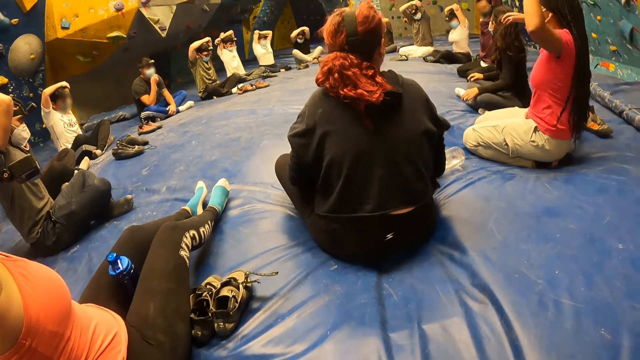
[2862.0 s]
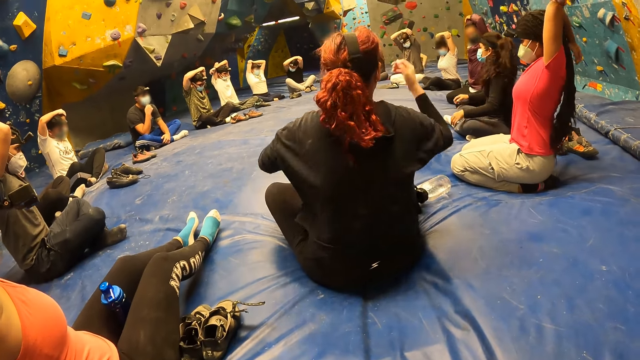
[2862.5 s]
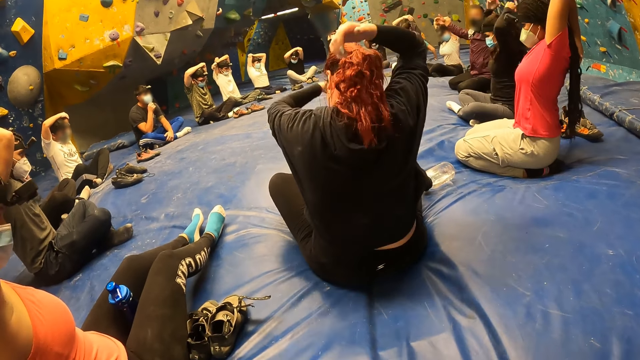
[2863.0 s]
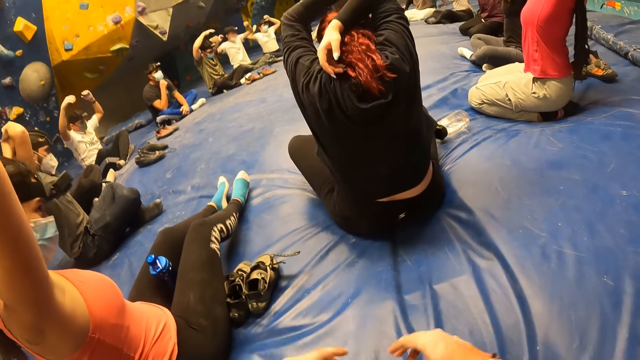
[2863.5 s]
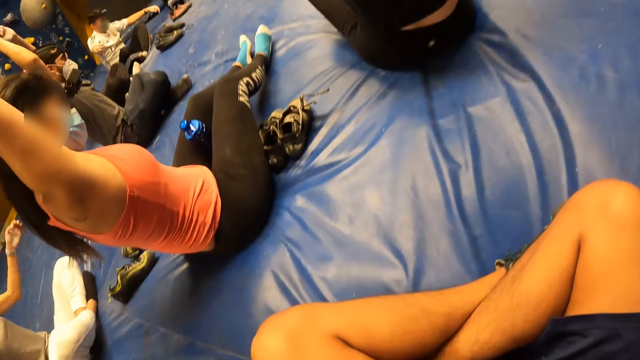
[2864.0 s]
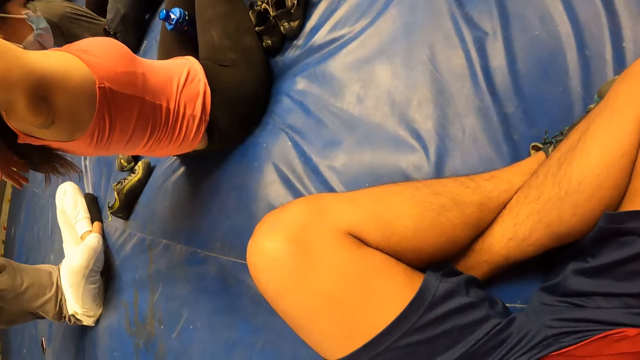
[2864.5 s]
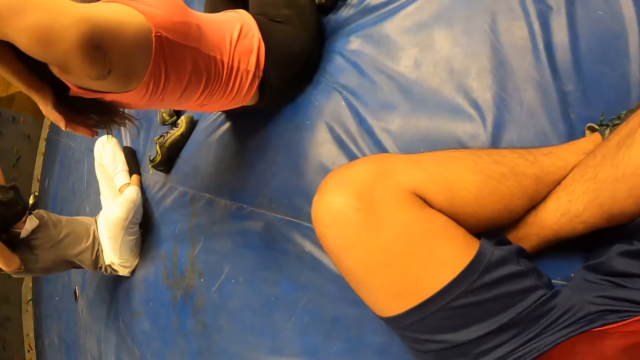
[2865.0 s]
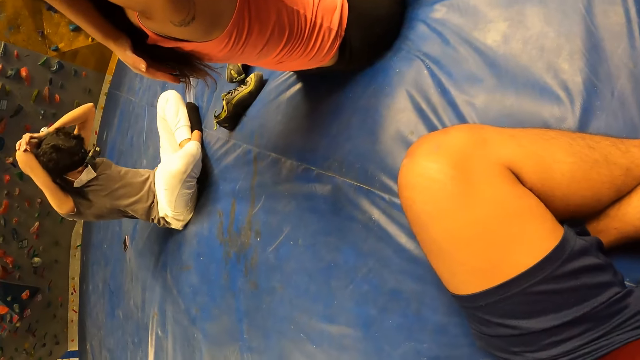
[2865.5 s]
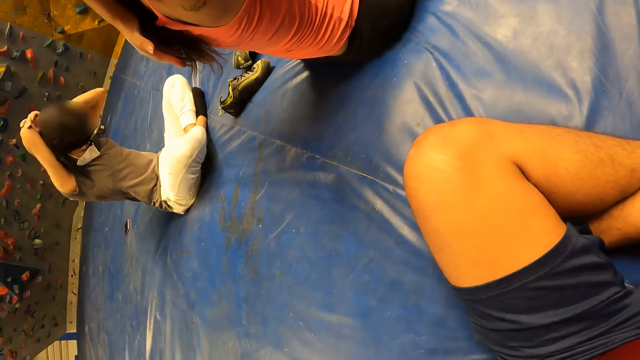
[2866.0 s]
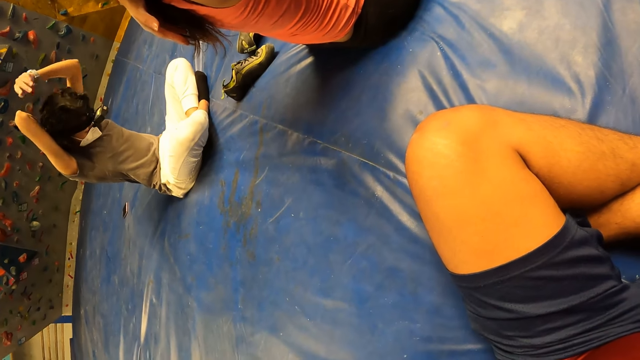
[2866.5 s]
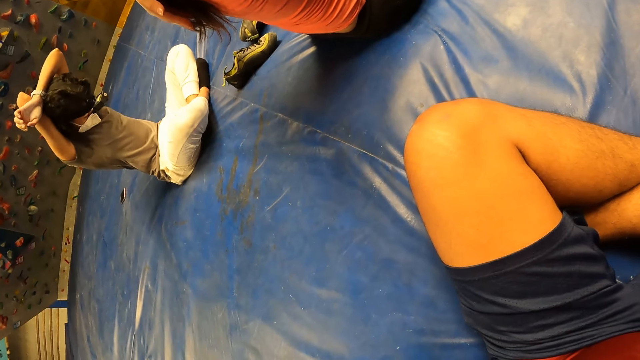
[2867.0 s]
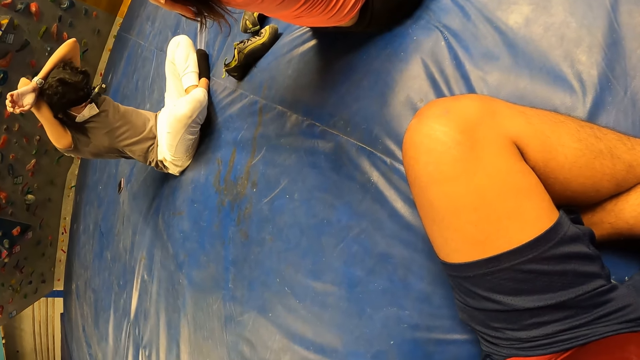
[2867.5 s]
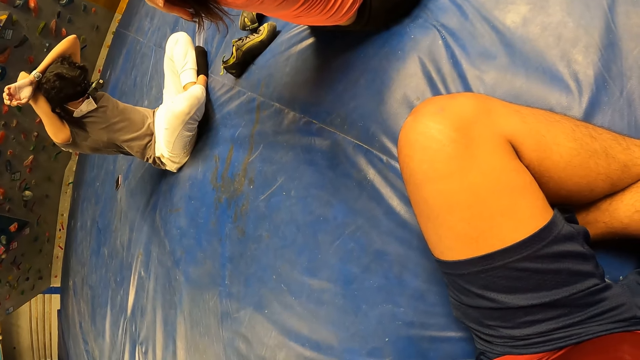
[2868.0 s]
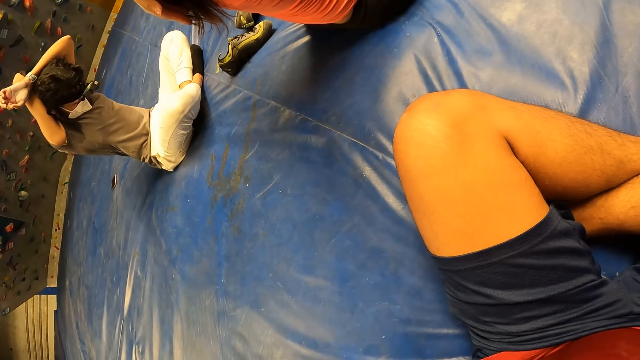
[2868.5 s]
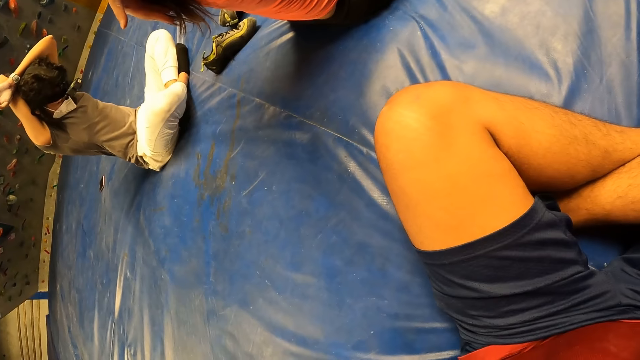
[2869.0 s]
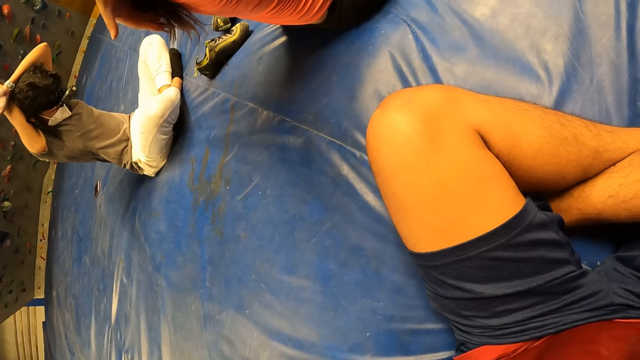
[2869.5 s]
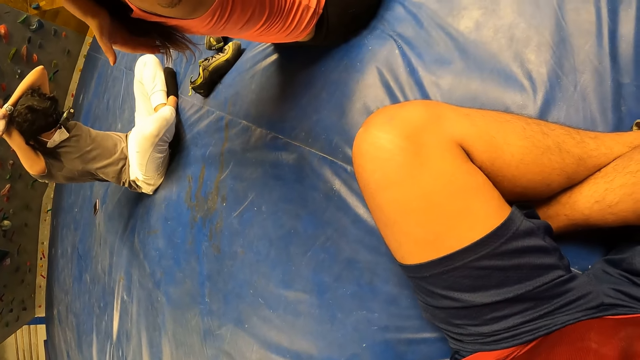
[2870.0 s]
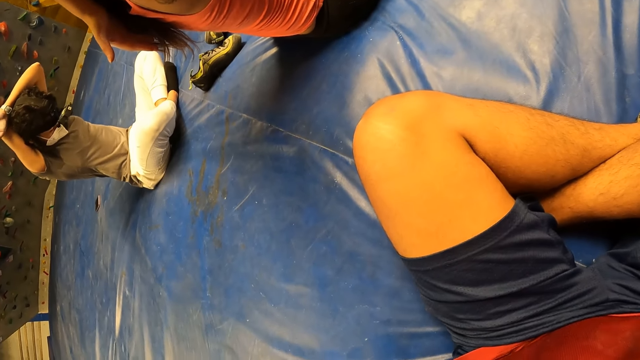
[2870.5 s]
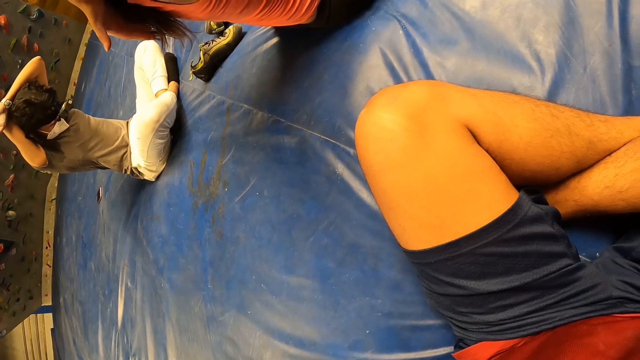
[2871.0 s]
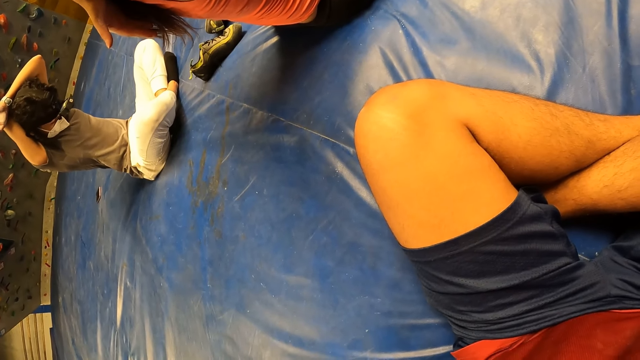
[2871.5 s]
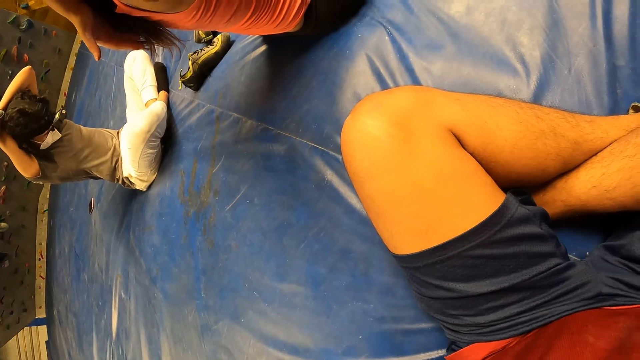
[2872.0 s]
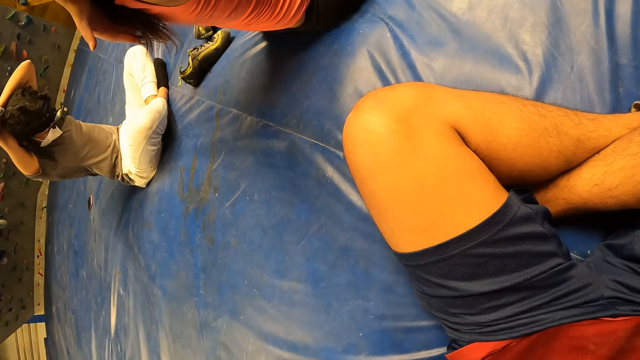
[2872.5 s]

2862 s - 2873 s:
A person sits on the landing mat. The camera wearer looks at another person. The other person puts her hands on the hair.

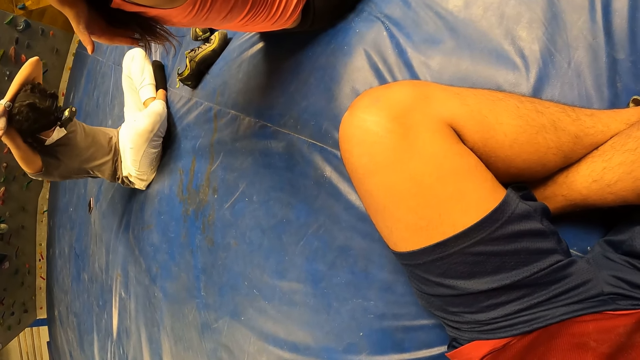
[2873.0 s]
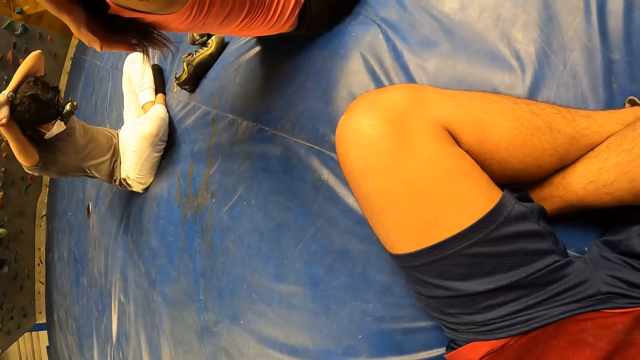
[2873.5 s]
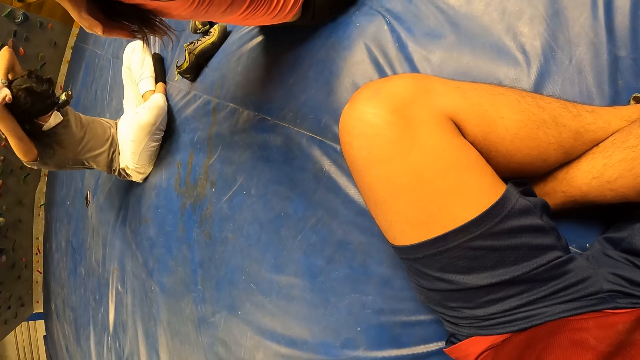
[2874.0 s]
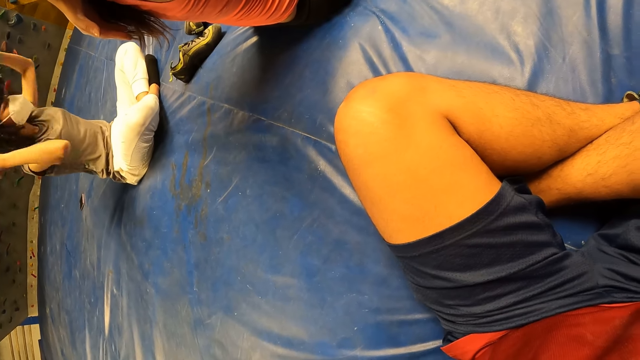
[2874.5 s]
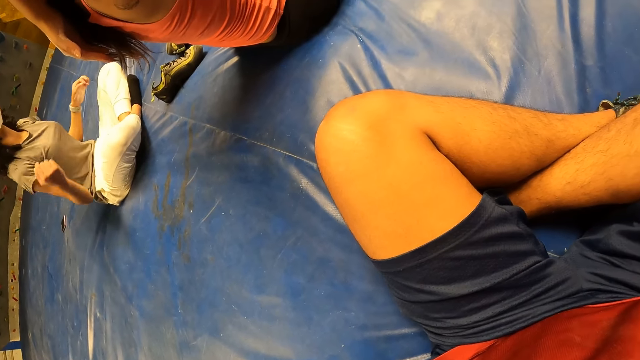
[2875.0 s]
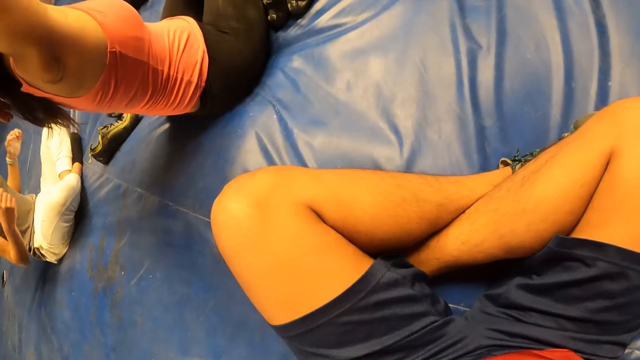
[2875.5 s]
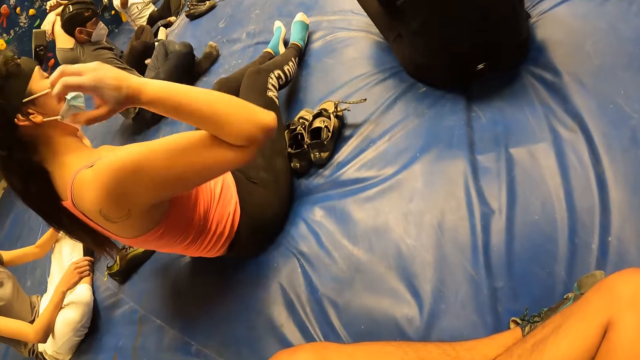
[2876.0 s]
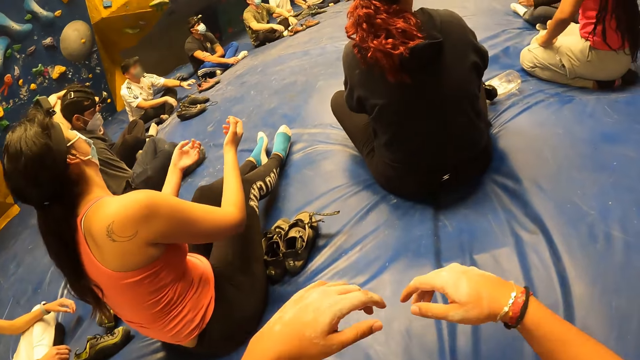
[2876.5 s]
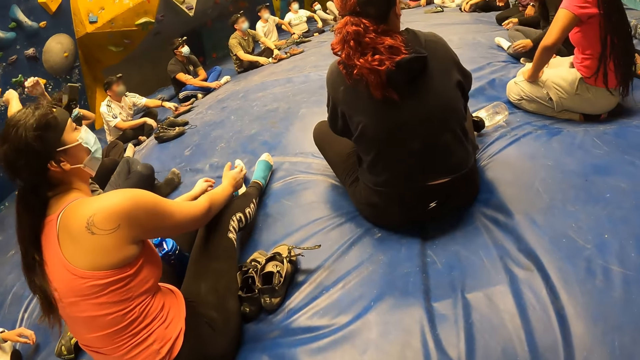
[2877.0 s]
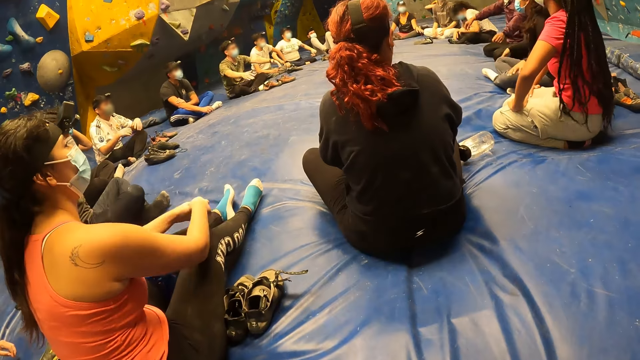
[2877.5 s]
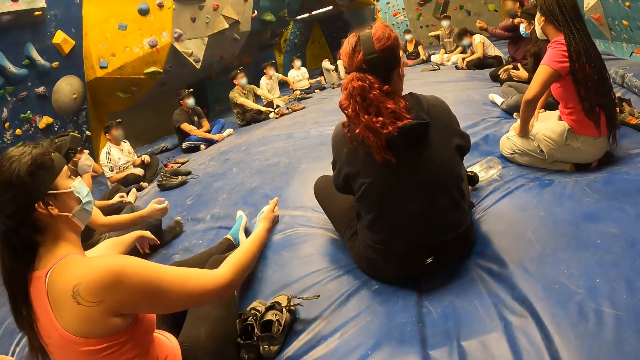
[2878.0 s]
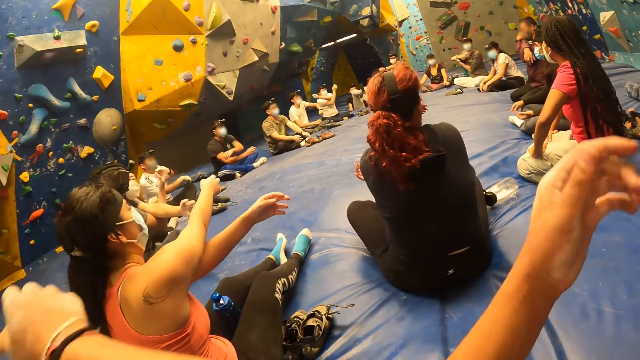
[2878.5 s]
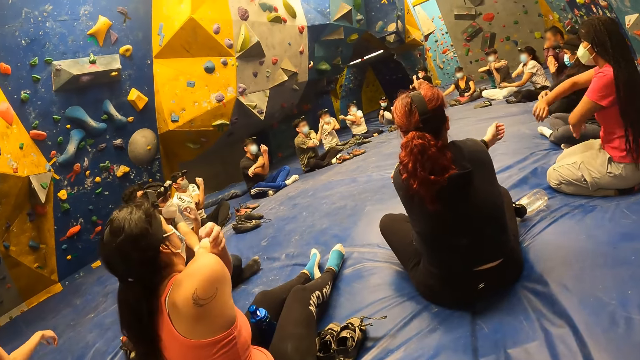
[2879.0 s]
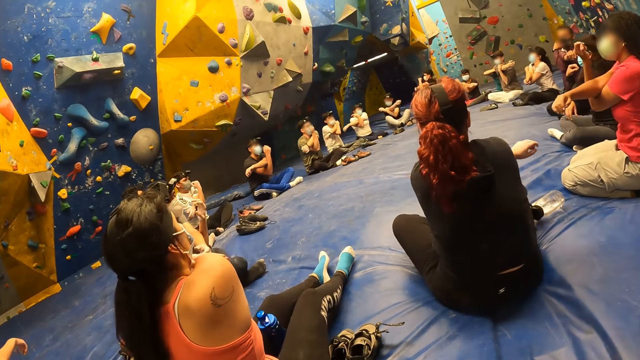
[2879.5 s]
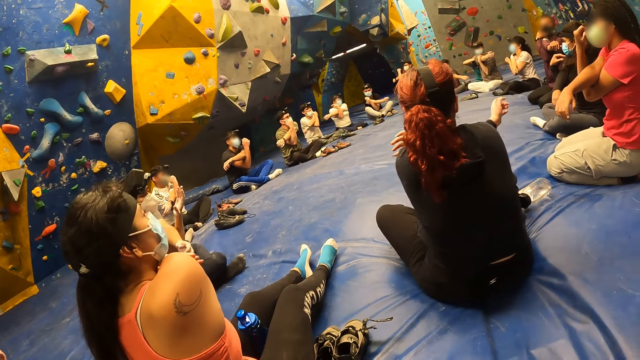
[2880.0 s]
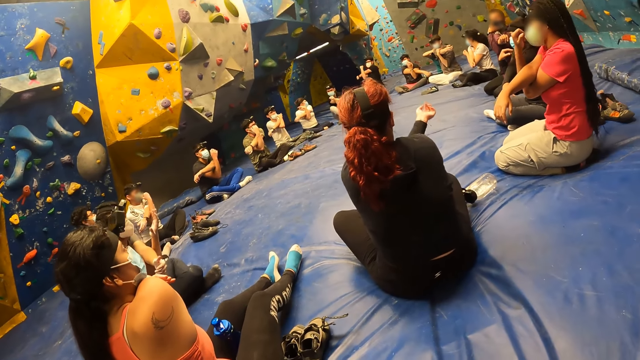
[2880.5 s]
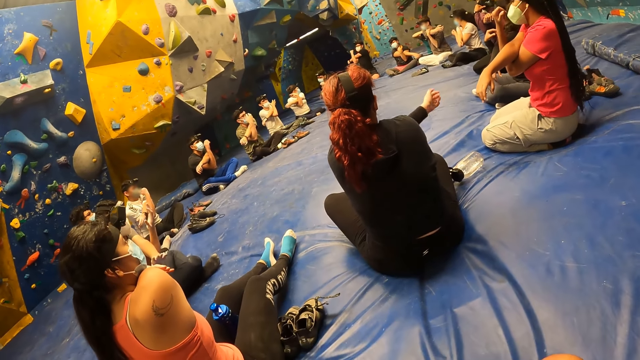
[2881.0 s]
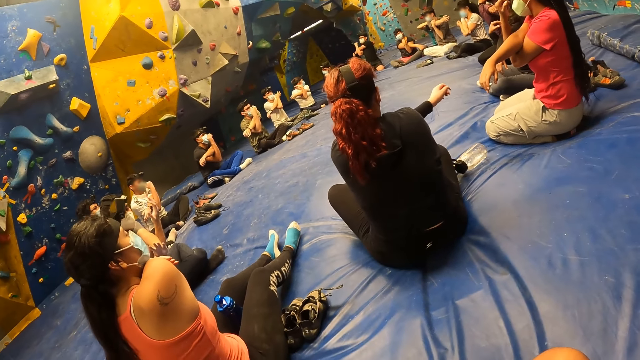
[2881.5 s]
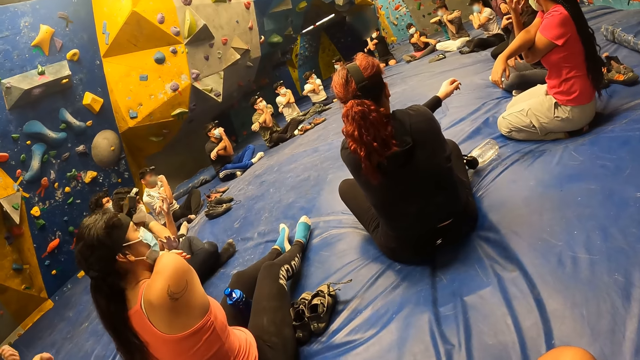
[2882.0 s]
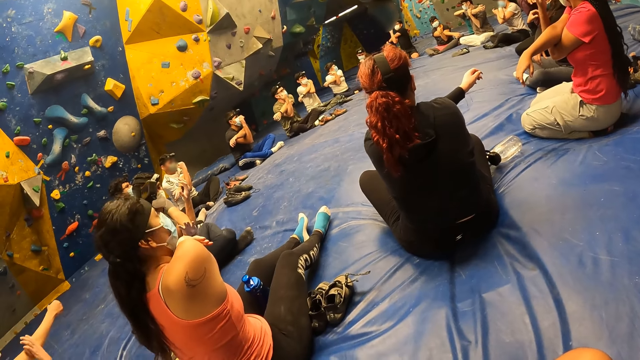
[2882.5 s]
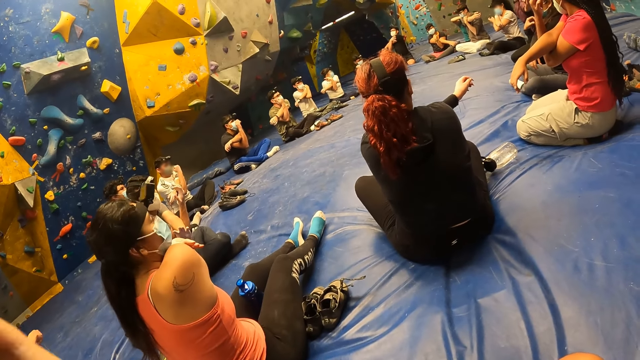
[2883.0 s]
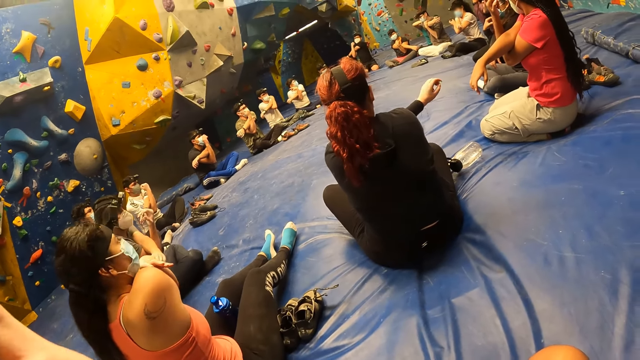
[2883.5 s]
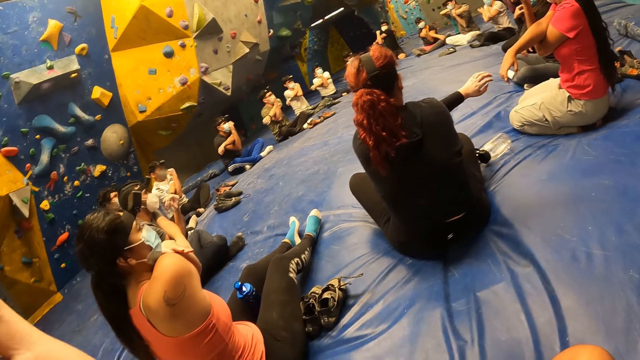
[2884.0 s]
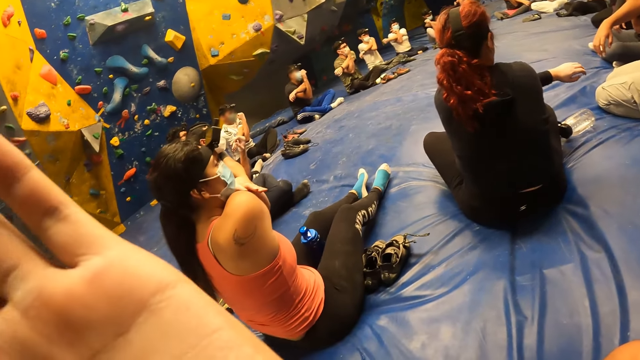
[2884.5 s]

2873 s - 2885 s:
A person stretches her hands. The group of people on the bouldering foam wriggle their hands and cross their arms on their chests. The people on the bouldering foam move their arms.
